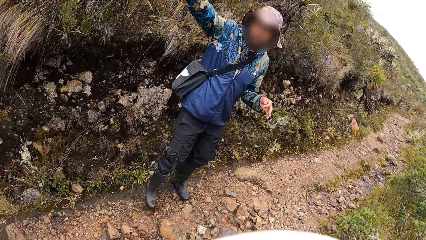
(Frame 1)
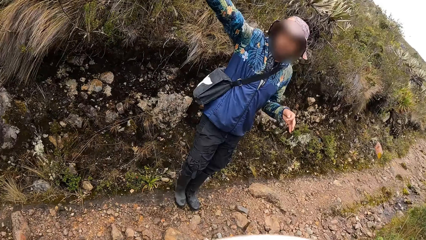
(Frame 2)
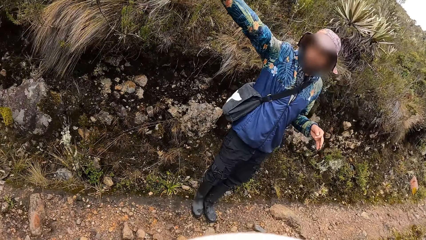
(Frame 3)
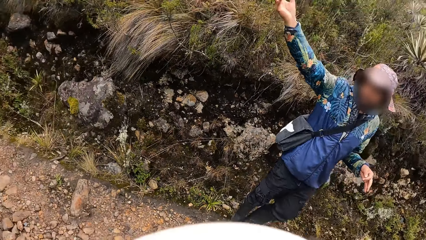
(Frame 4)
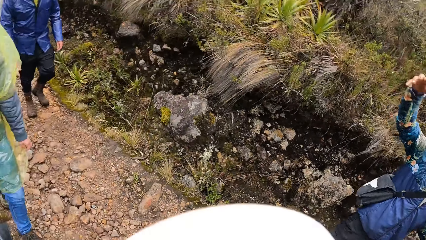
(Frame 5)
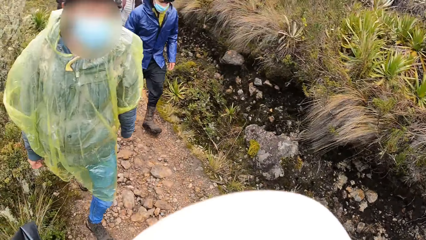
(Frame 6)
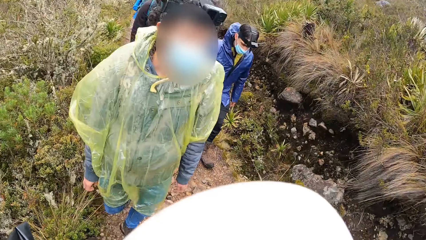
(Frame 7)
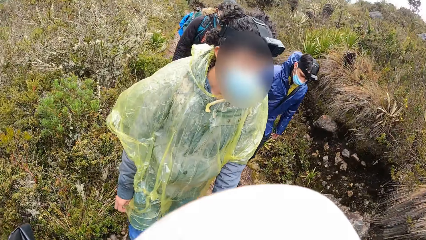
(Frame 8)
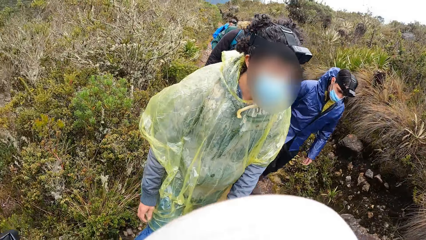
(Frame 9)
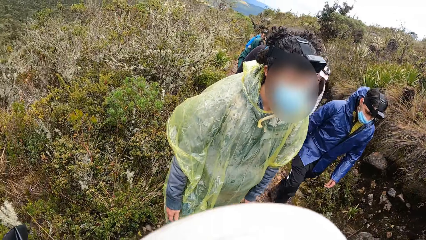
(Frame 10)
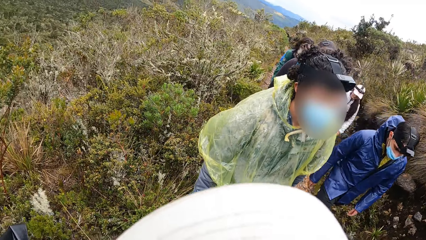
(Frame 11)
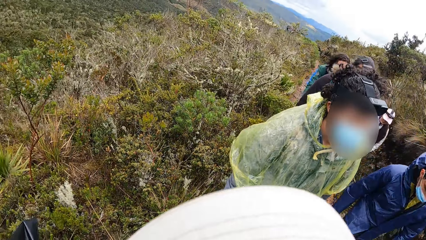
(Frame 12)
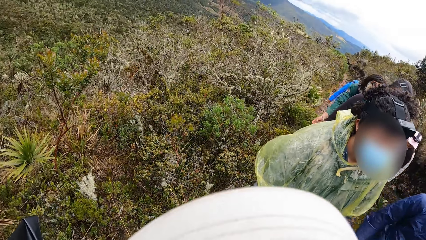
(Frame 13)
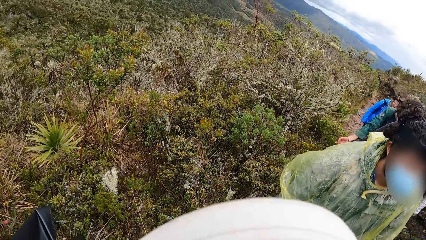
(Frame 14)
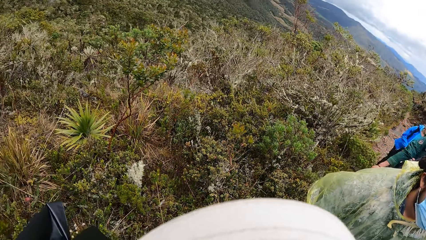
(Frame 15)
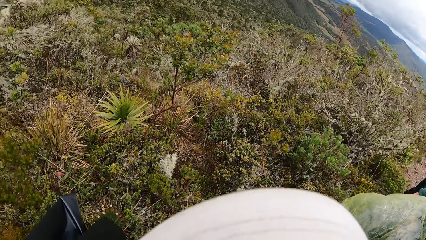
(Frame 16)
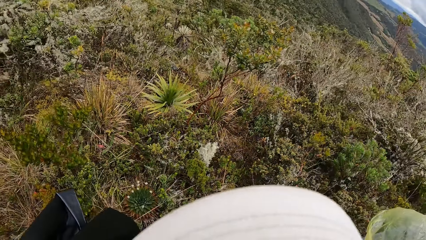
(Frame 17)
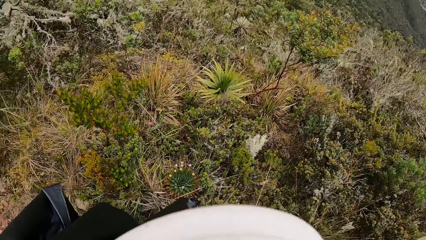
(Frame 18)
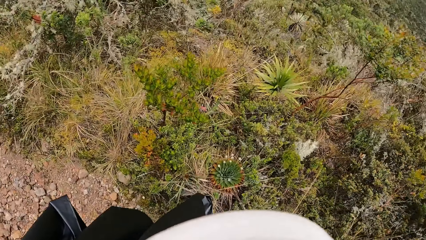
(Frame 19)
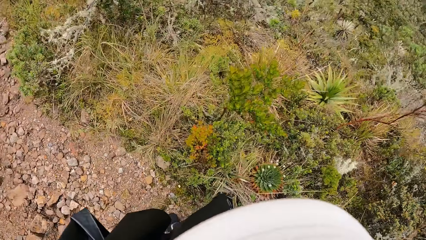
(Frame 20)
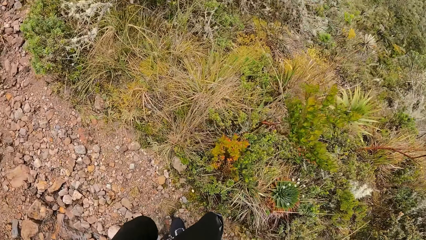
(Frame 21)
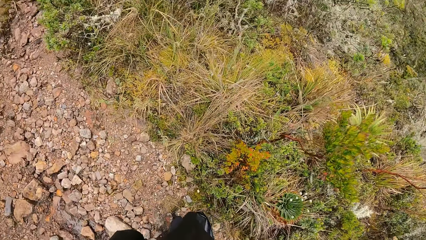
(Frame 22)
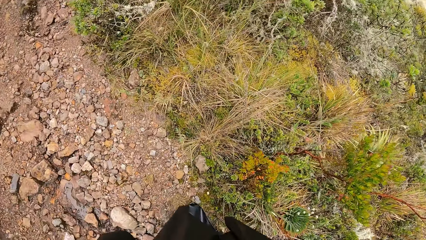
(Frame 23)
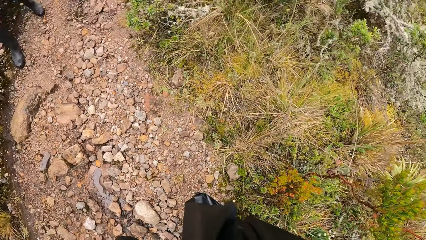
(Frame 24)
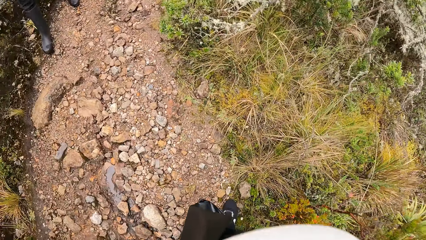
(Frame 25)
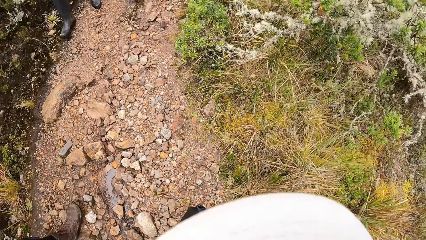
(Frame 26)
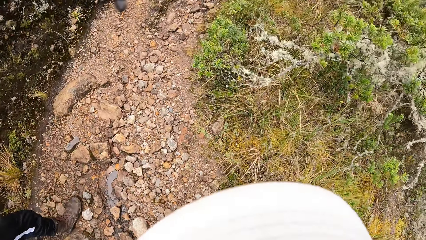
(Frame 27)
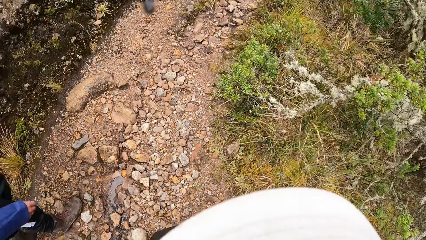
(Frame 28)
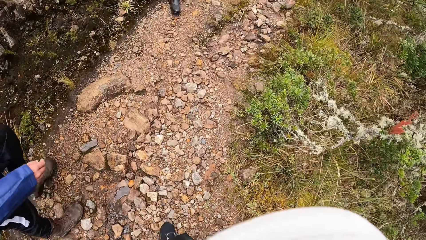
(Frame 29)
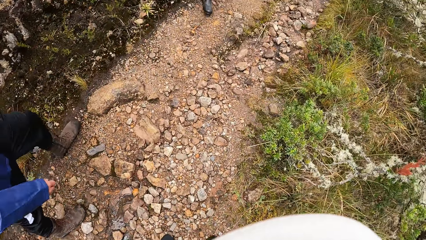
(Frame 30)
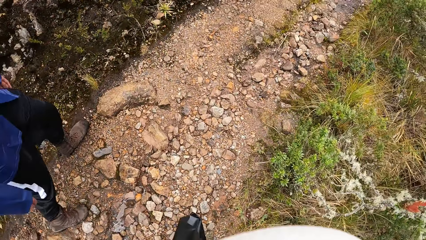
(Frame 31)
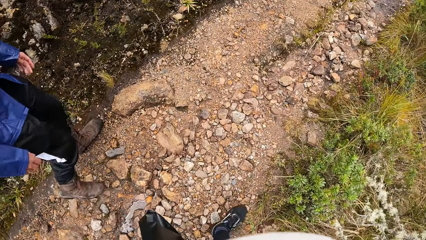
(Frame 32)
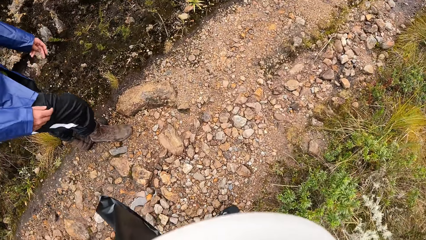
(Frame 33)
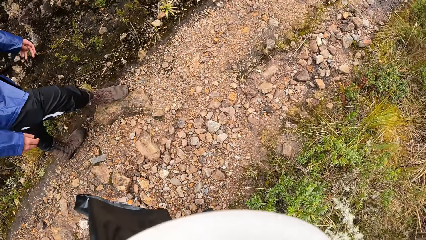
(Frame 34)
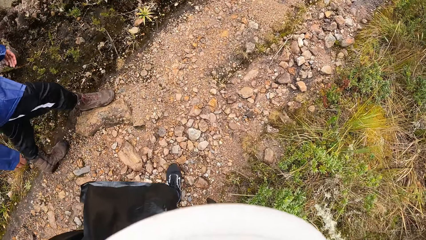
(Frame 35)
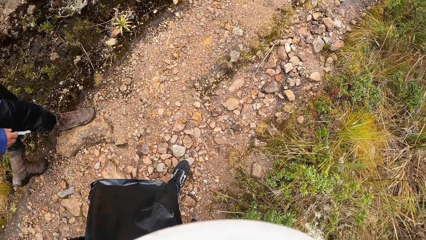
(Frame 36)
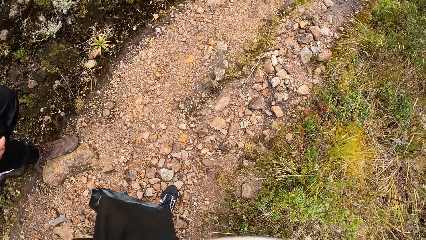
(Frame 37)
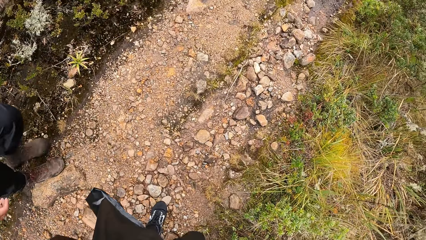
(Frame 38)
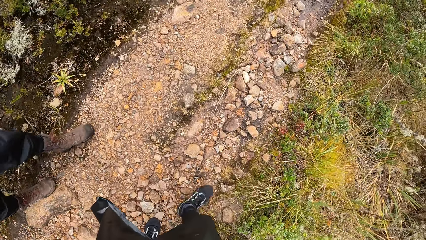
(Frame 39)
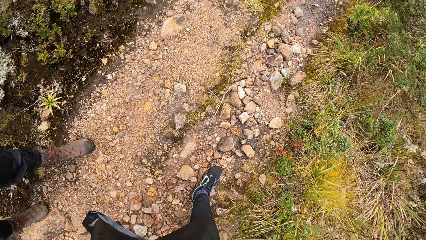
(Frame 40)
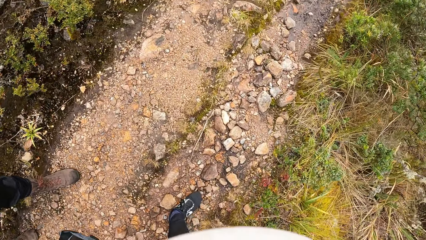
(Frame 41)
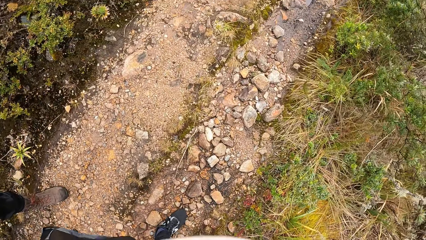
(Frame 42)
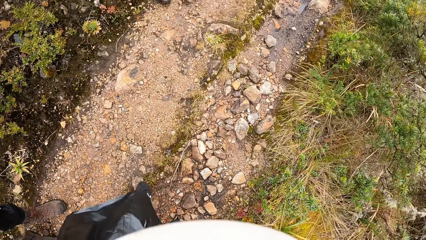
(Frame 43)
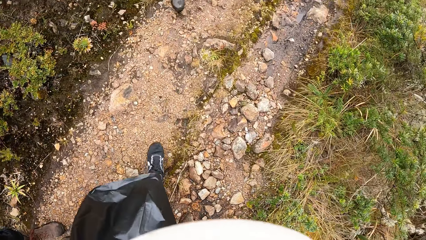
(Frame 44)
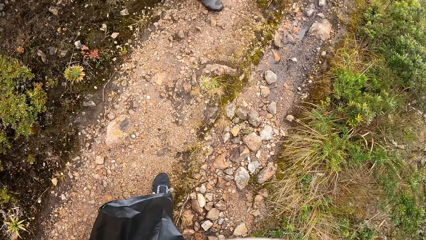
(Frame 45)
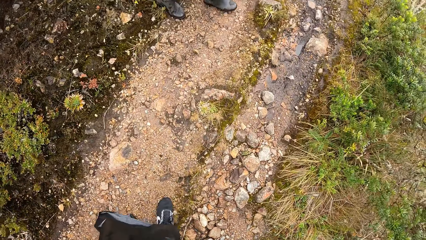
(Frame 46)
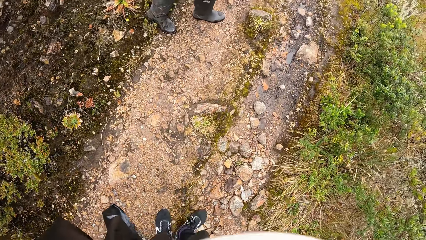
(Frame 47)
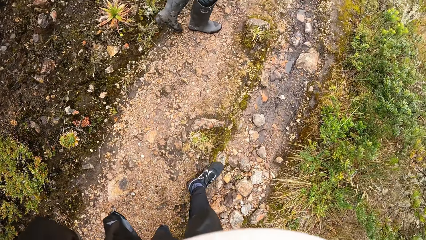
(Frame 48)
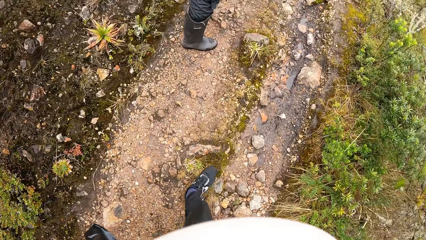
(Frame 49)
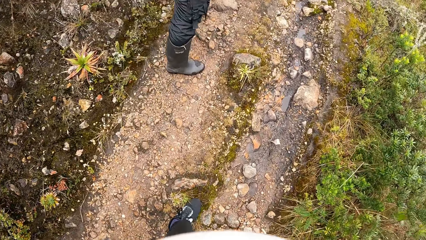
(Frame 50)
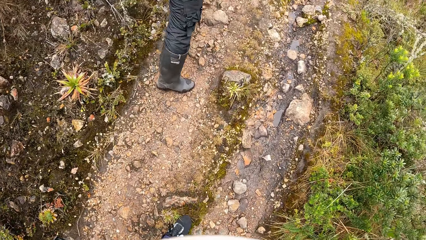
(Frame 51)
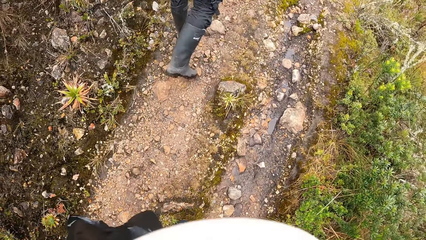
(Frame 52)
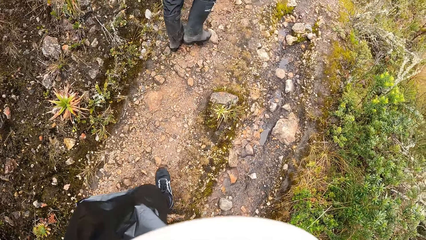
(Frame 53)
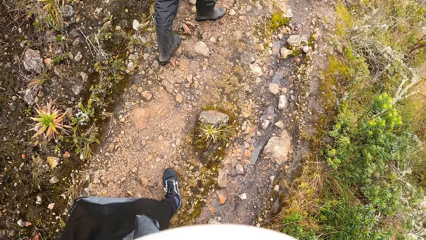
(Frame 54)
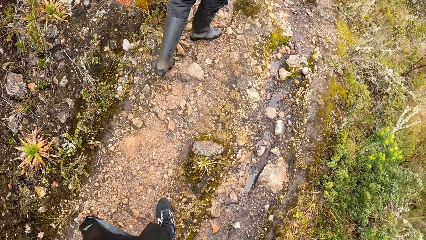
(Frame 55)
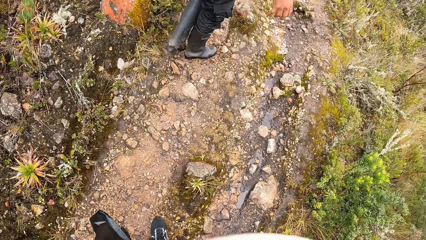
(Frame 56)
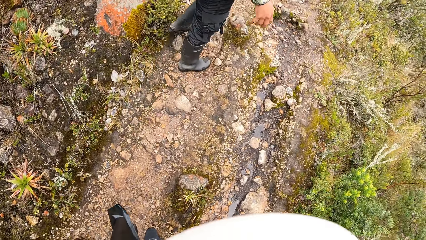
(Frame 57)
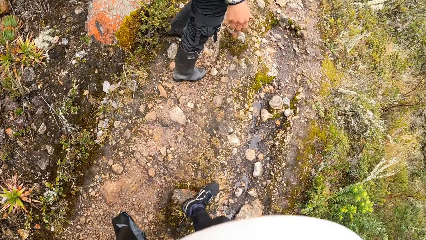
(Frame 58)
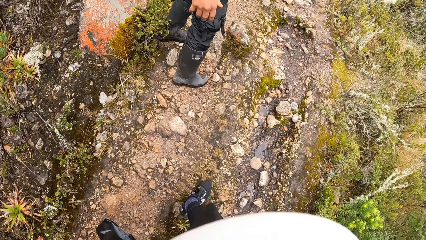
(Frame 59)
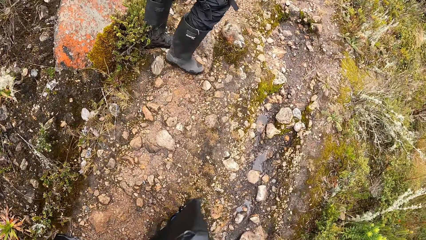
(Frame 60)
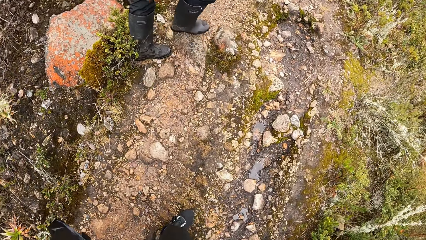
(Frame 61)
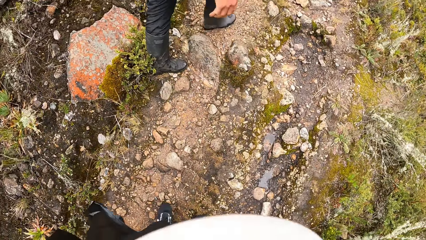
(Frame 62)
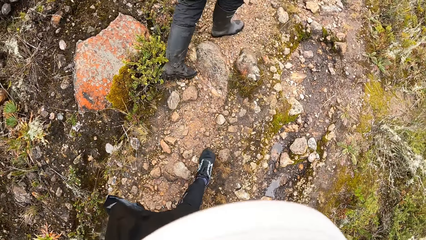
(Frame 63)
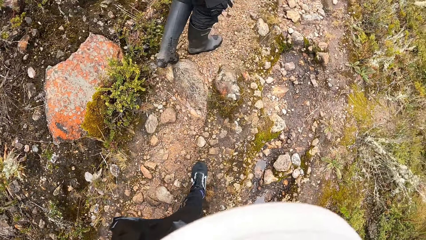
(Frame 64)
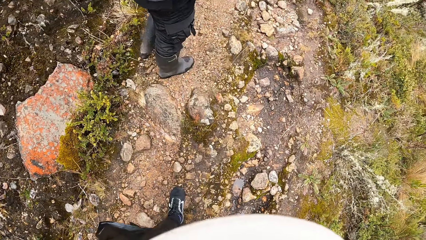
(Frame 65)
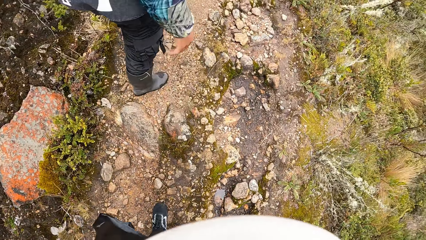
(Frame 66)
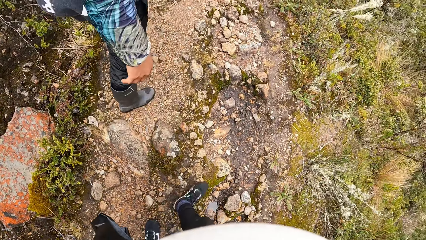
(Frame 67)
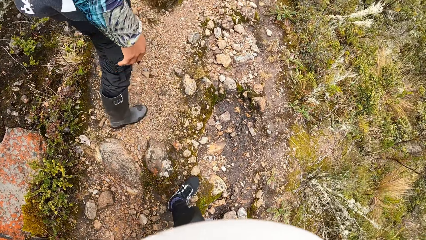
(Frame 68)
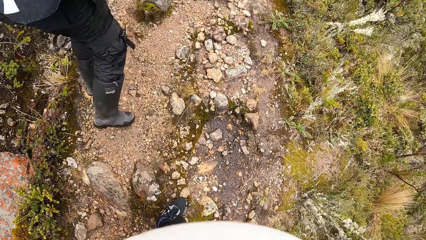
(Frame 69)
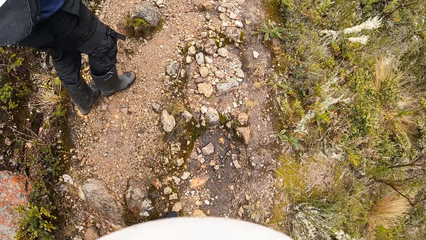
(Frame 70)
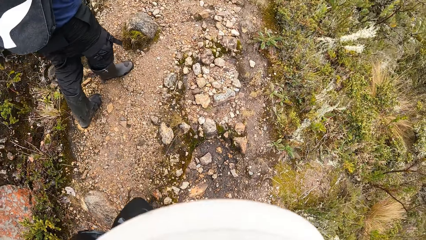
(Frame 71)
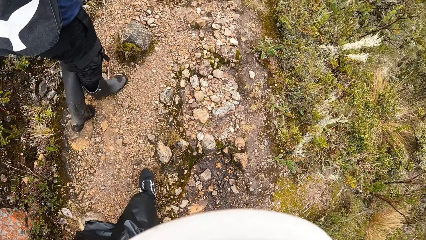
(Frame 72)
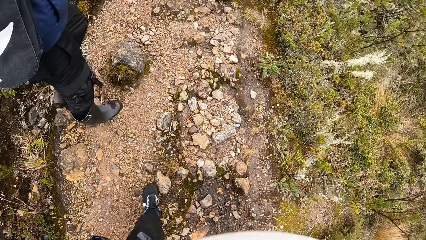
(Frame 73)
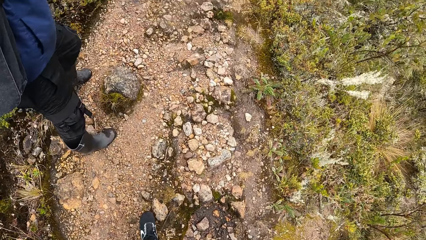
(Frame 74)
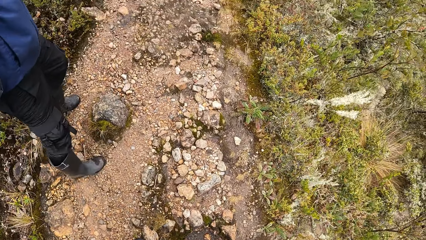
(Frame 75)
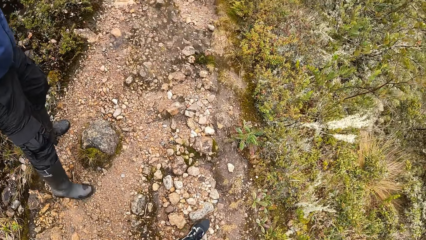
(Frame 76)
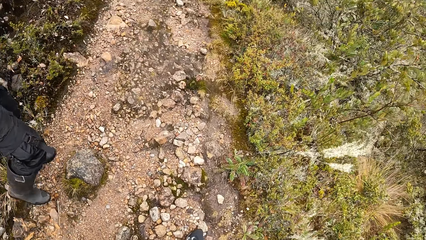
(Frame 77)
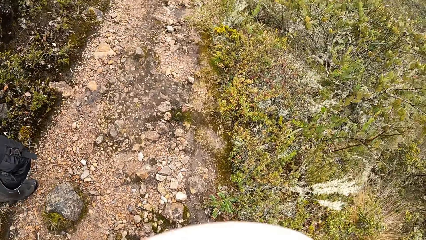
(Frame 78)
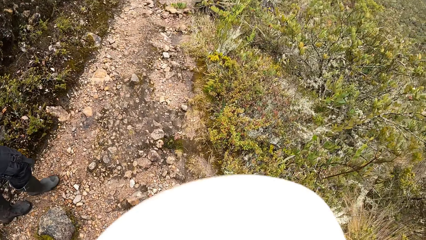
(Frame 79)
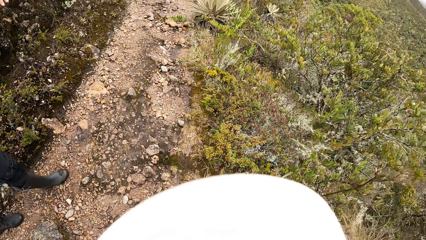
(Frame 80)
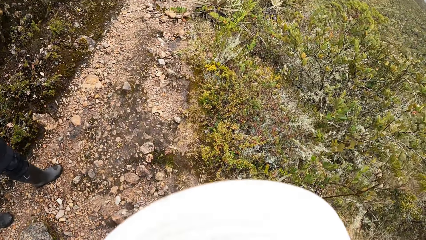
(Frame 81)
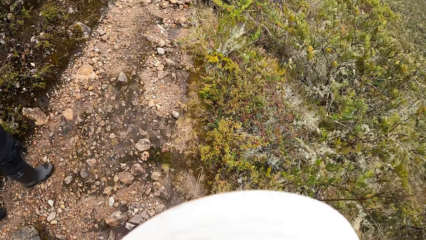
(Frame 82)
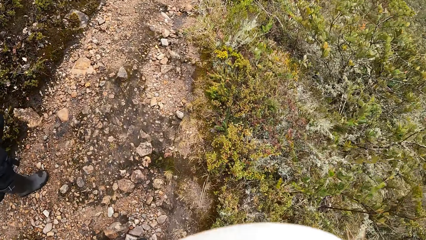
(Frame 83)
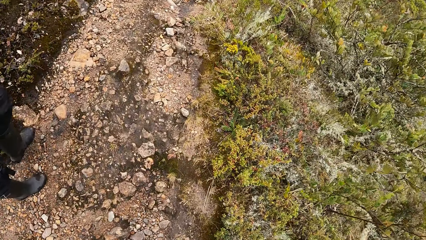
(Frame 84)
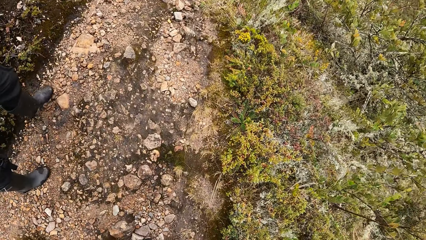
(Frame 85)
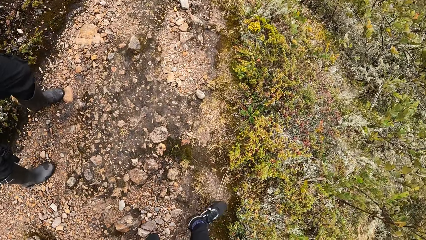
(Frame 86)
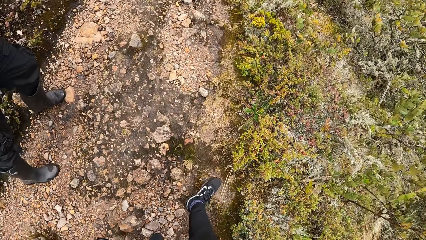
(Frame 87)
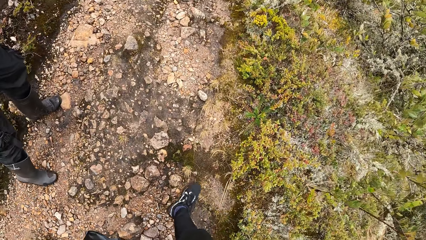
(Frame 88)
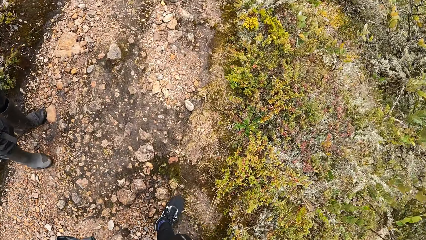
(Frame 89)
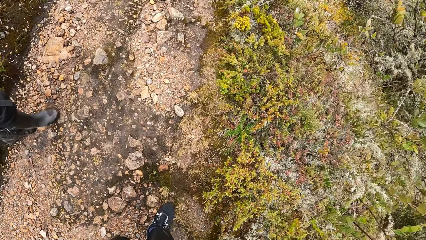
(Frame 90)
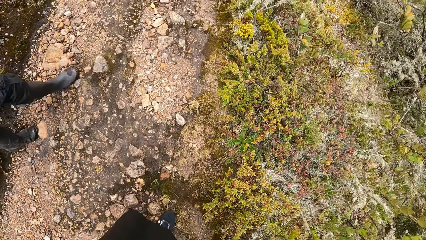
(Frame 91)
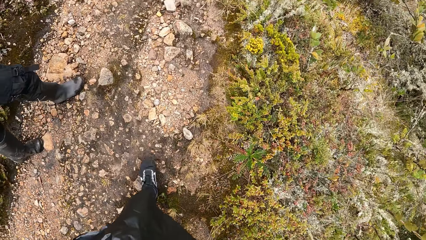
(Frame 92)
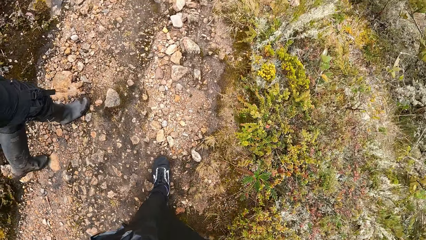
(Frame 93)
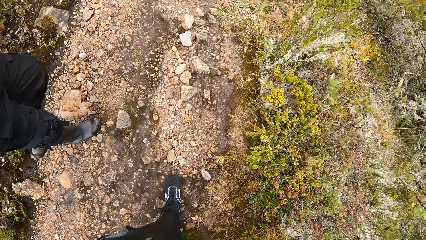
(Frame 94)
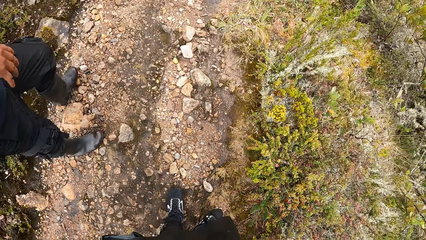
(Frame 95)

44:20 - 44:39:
The camera wearer looks around. They walk down the hill.
